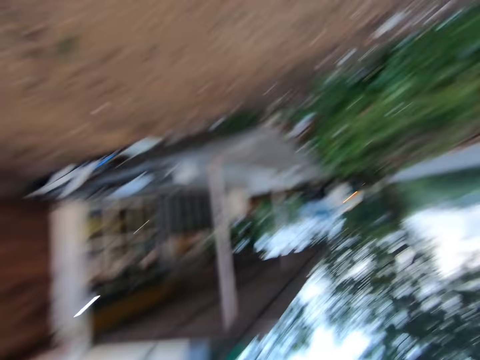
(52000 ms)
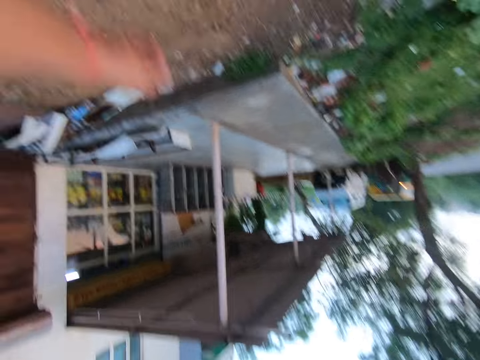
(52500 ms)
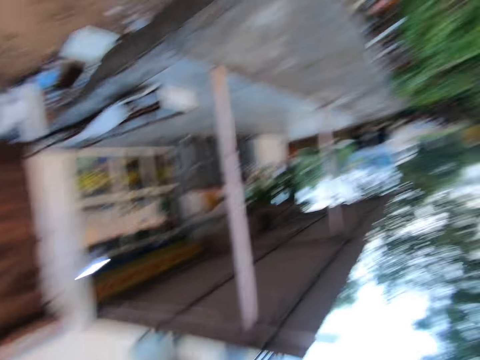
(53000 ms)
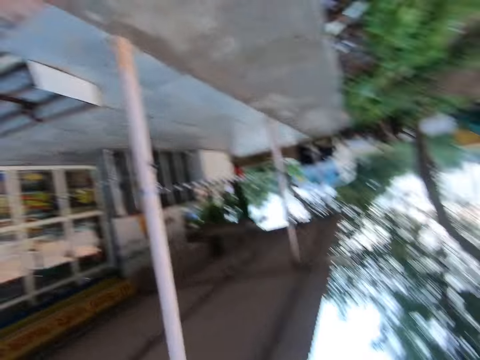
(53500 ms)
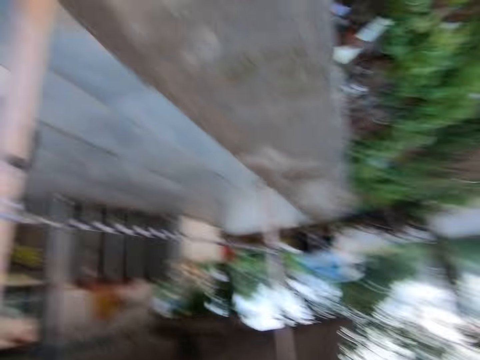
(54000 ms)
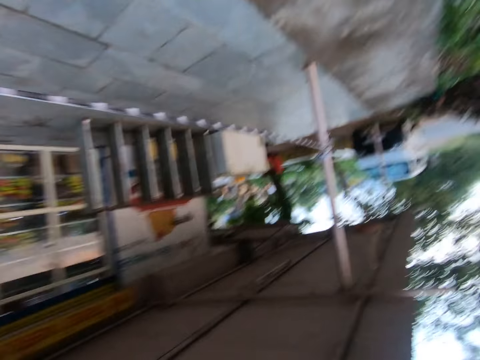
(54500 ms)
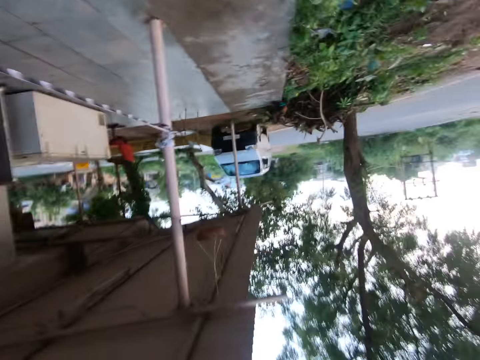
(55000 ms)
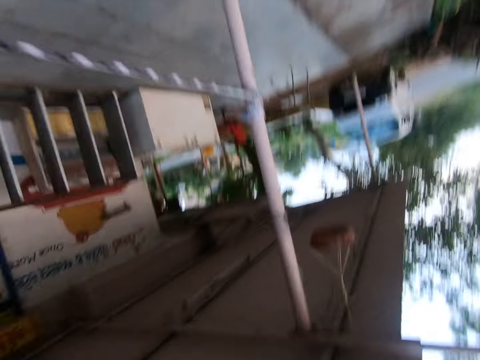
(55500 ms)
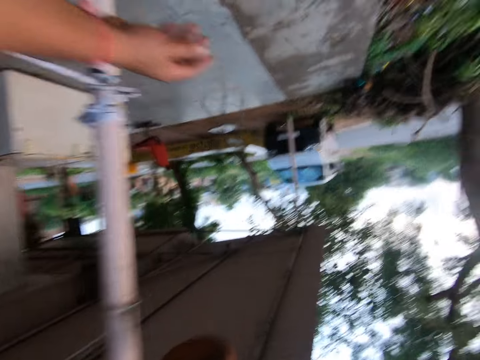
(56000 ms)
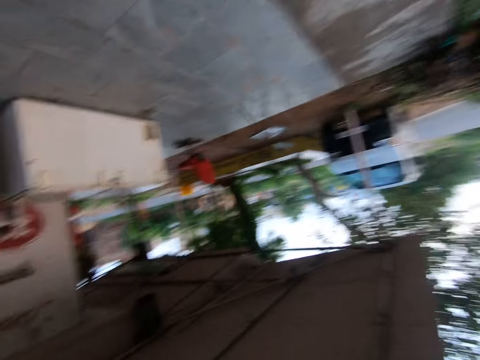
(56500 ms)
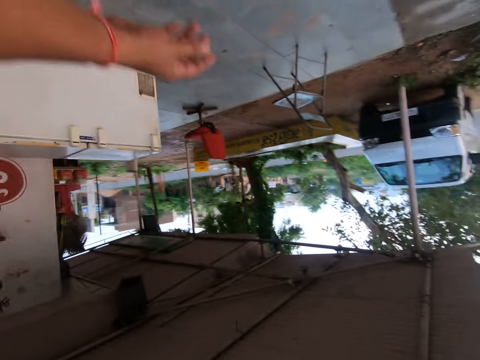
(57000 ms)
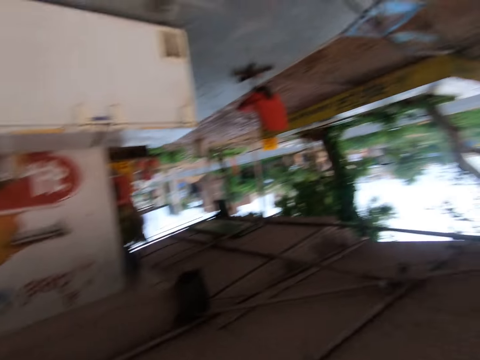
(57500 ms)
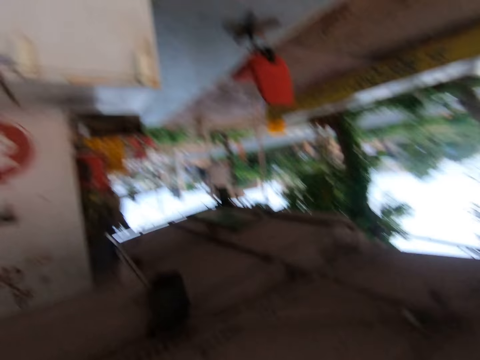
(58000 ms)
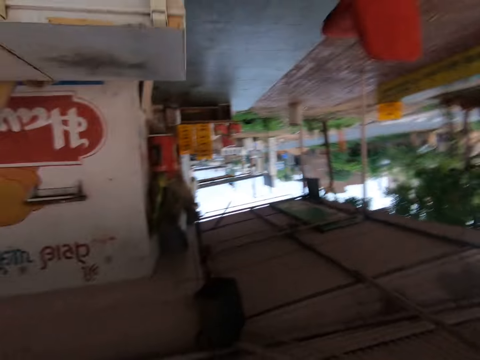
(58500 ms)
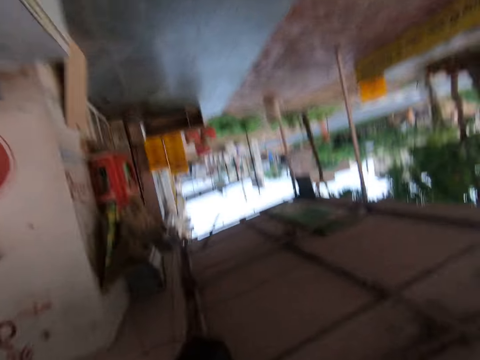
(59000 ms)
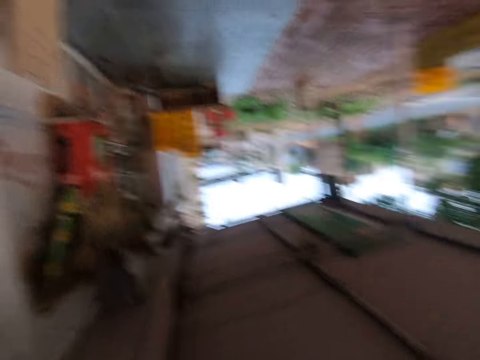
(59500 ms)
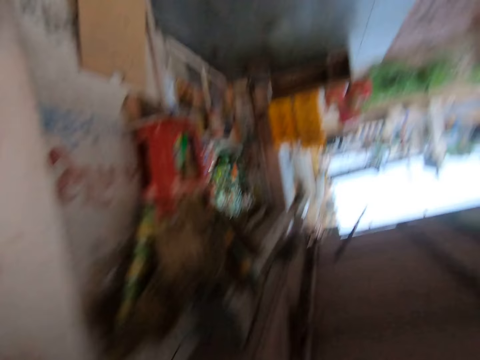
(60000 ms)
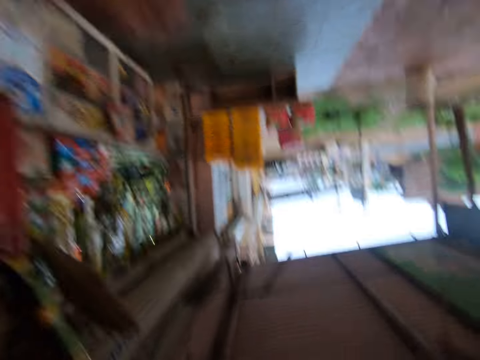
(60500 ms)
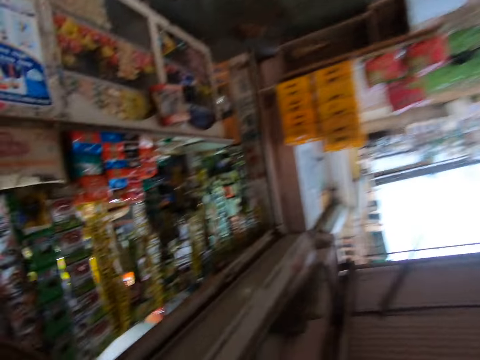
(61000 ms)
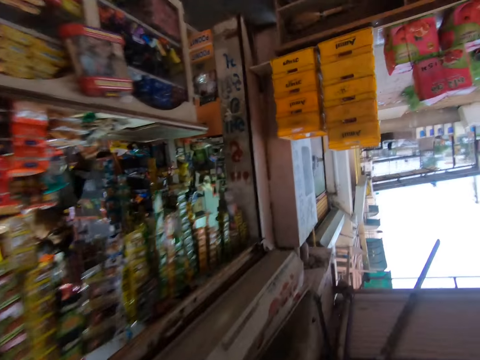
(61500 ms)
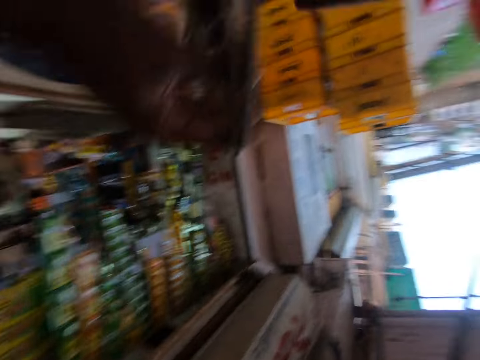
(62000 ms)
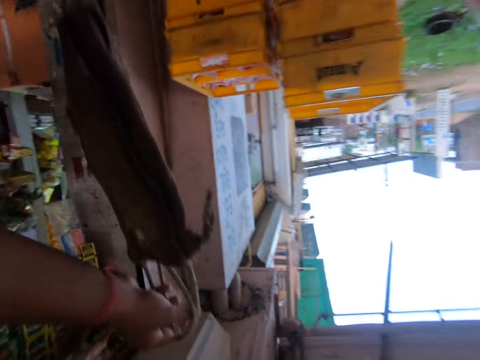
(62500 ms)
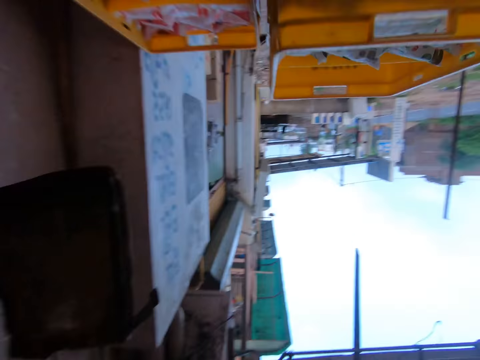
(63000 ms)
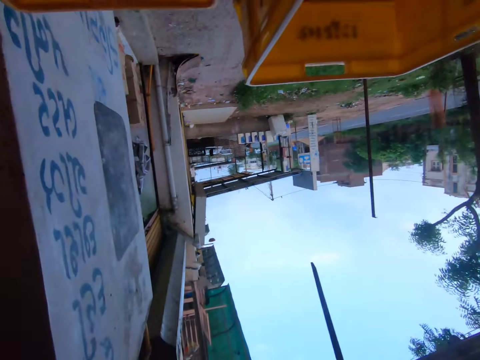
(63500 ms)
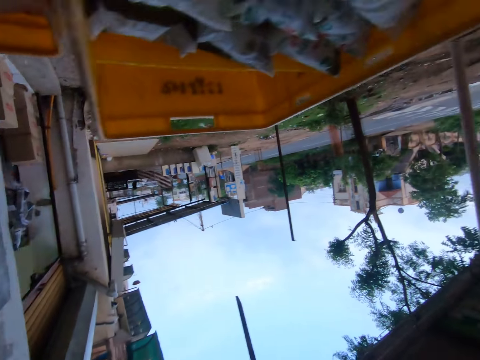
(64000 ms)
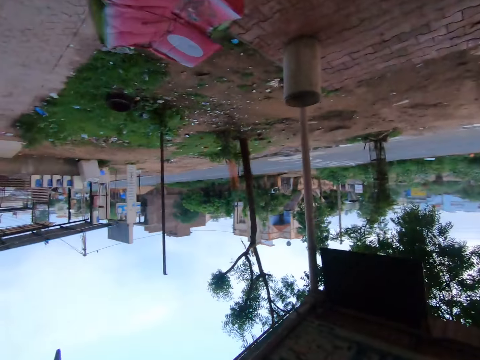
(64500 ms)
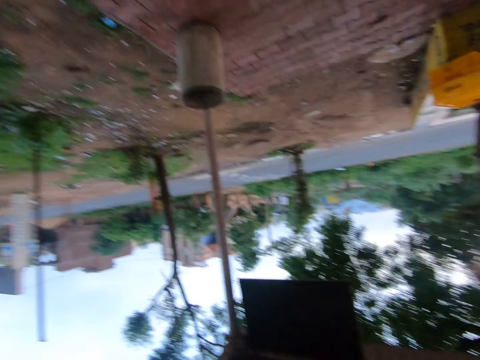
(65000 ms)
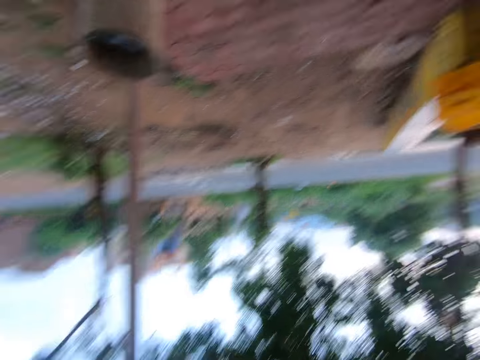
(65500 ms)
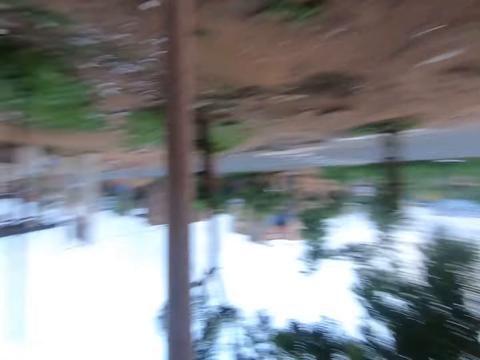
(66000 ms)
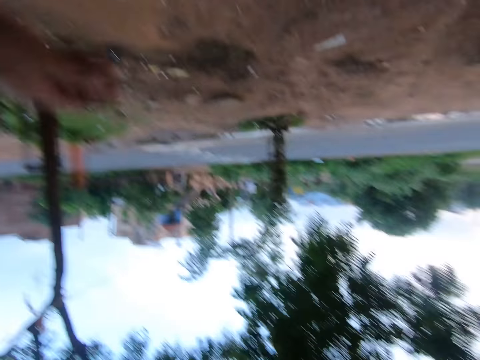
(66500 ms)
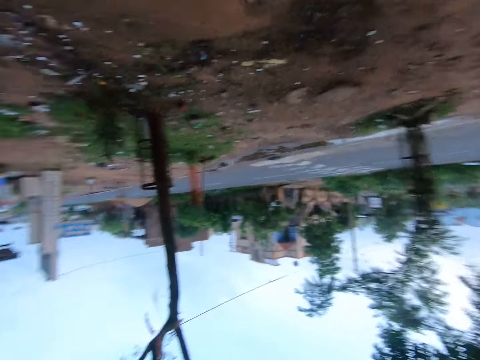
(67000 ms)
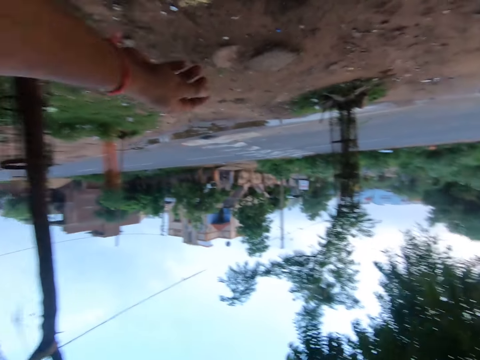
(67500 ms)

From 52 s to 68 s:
The camera wearer walks on the verandah. They hang the mask. They walk around.

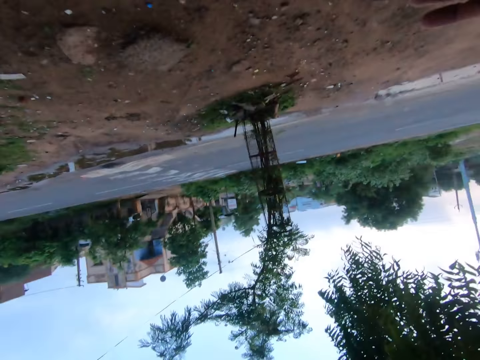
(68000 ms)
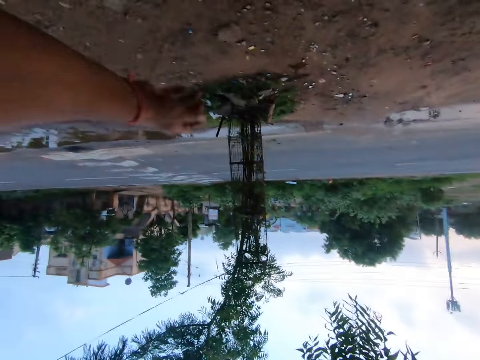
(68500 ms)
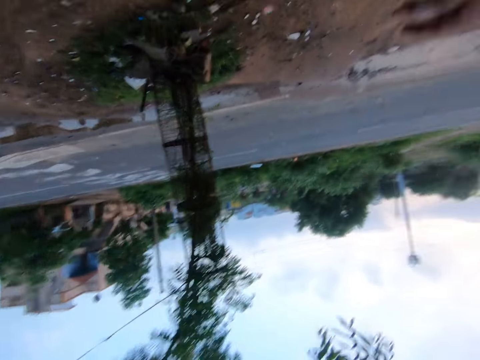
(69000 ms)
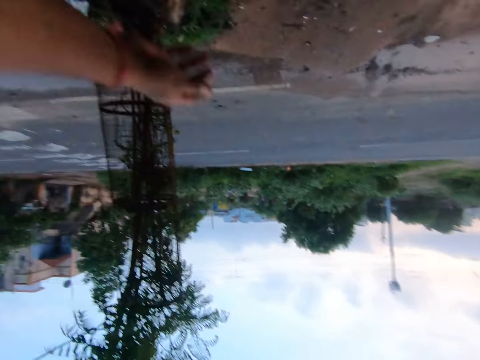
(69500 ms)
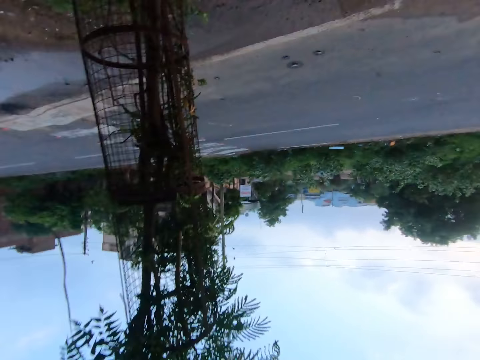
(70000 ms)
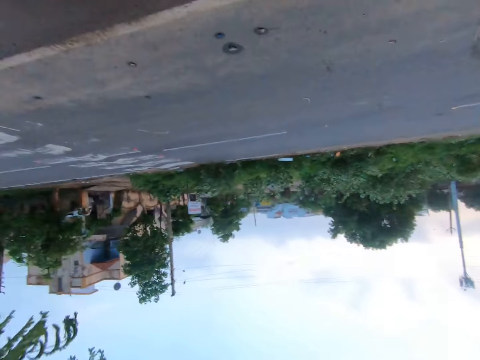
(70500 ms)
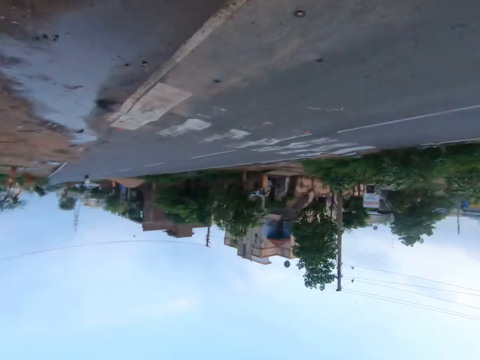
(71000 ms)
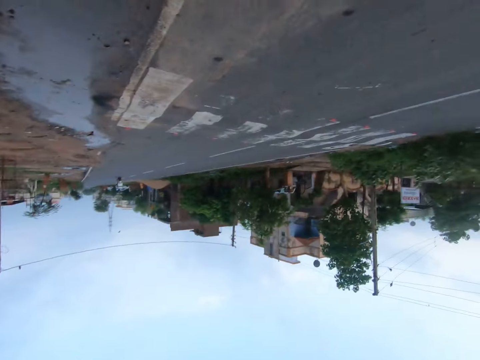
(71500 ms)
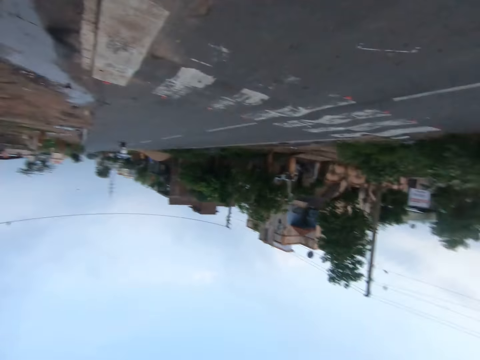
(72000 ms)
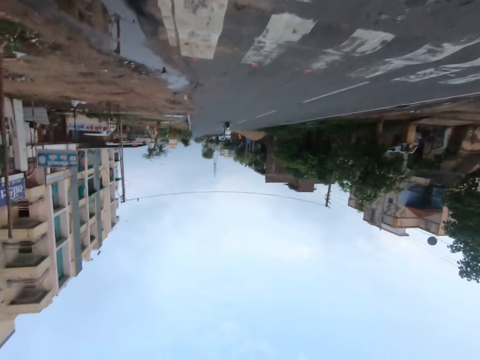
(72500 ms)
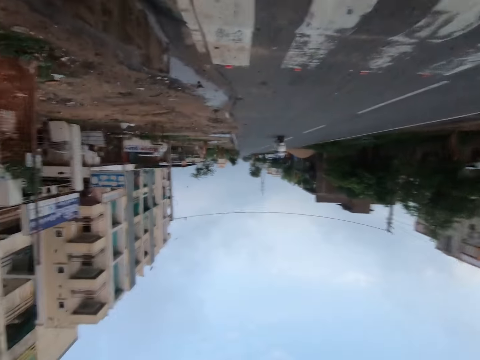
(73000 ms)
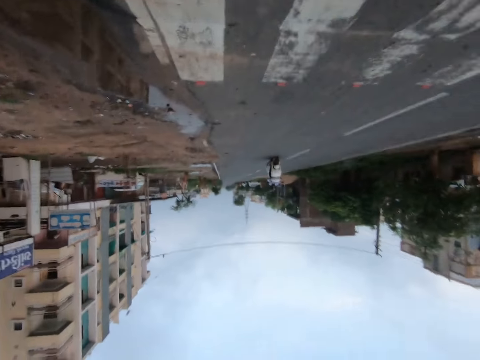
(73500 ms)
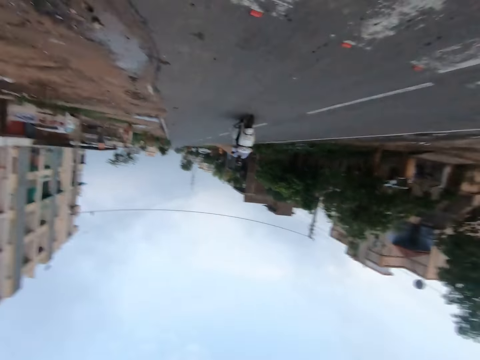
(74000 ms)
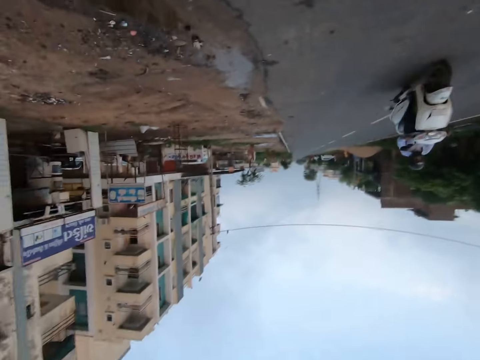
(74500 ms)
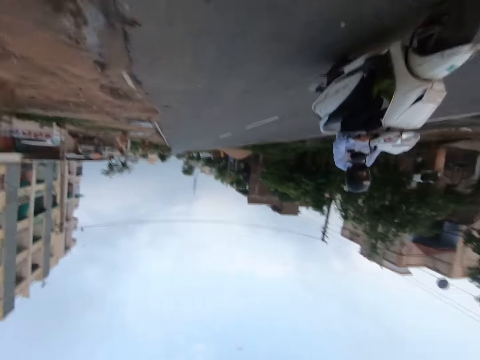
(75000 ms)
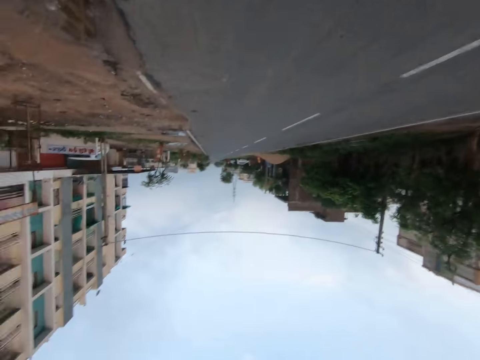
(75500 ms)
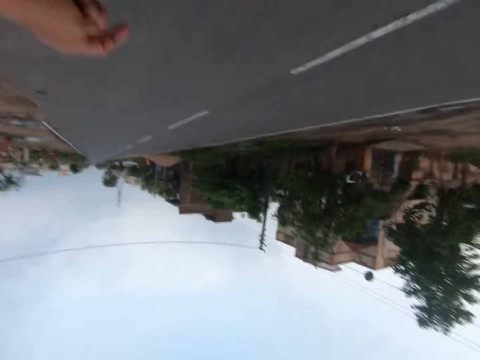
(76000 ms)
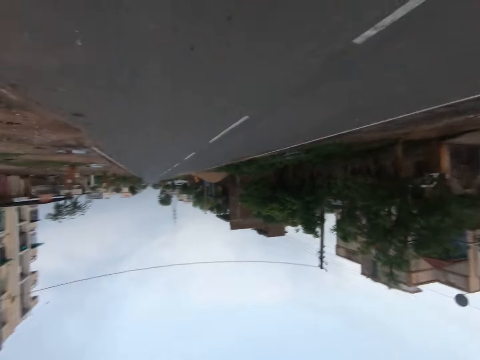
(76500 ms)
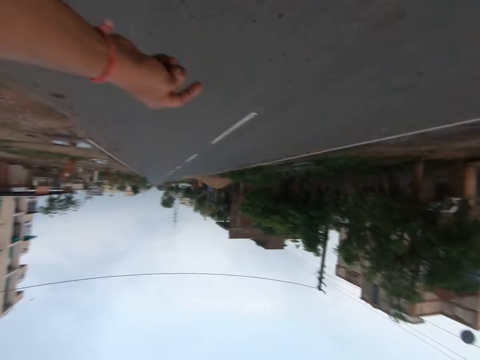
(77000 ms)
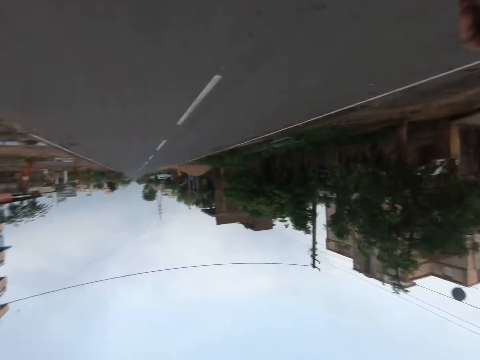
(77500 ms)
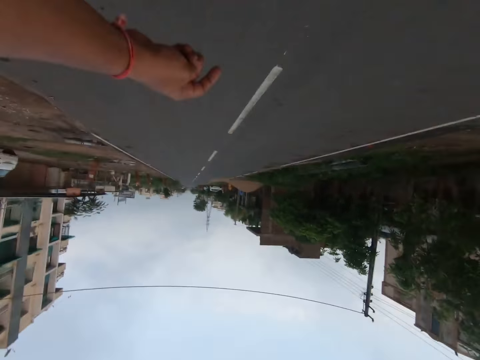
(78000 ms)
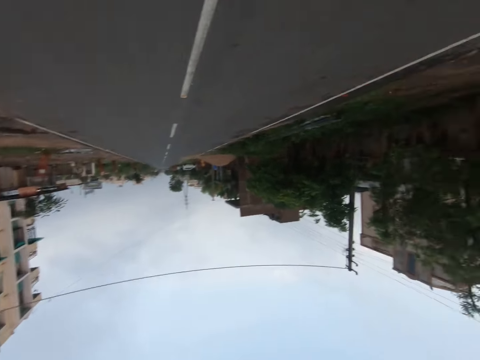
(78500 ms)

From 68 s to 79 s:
A man walks on the road. The camera wearer walks on the road.
